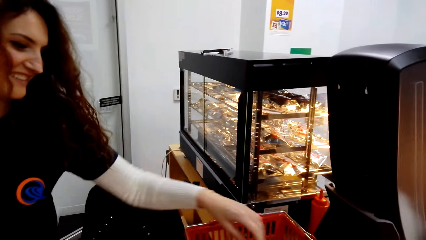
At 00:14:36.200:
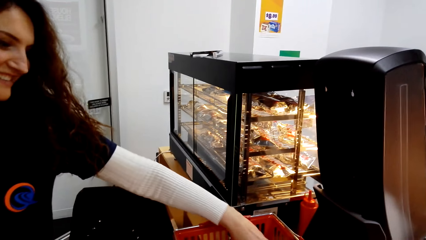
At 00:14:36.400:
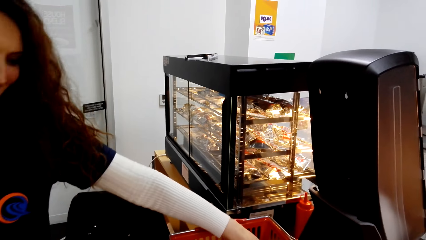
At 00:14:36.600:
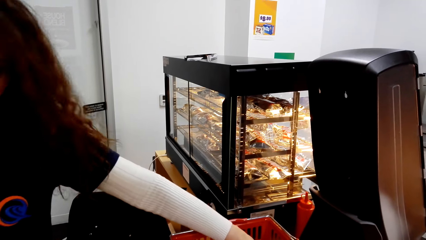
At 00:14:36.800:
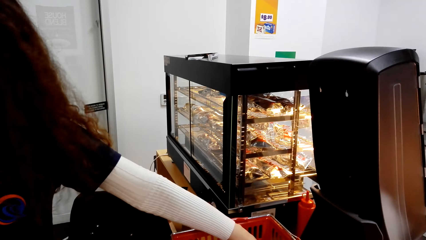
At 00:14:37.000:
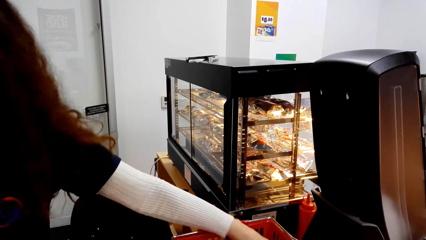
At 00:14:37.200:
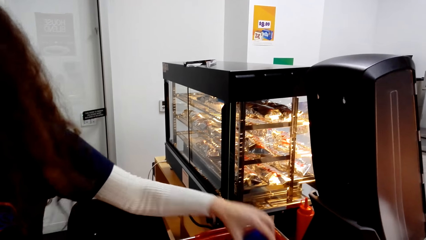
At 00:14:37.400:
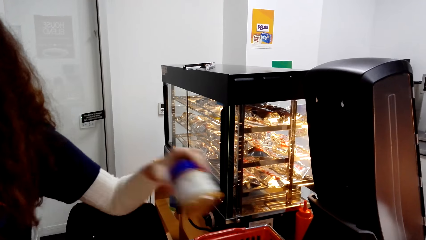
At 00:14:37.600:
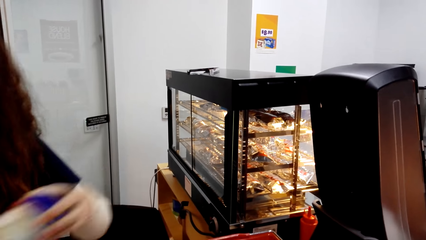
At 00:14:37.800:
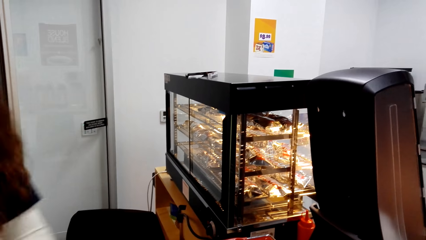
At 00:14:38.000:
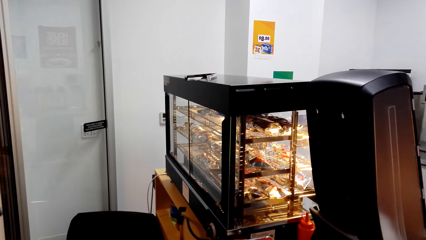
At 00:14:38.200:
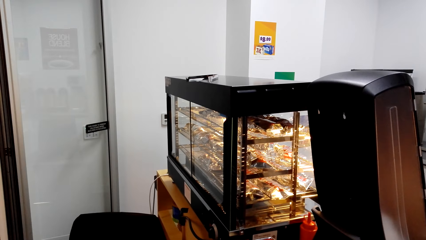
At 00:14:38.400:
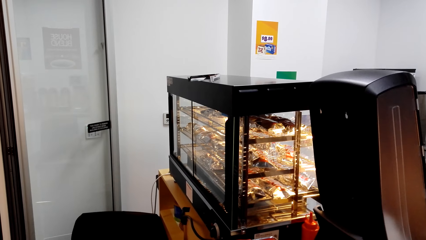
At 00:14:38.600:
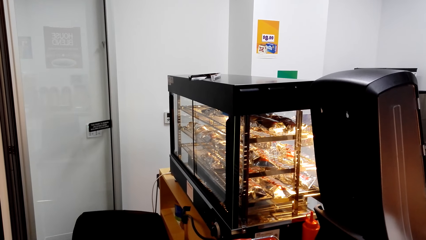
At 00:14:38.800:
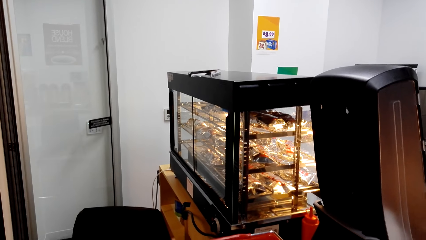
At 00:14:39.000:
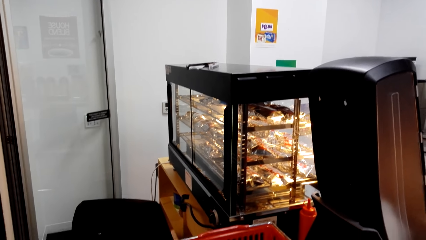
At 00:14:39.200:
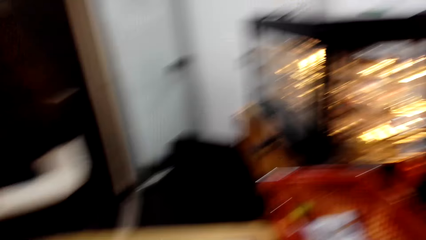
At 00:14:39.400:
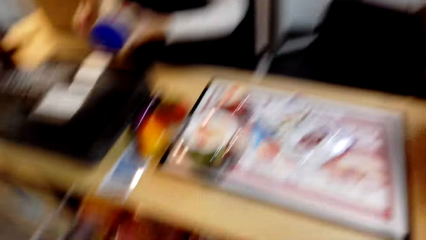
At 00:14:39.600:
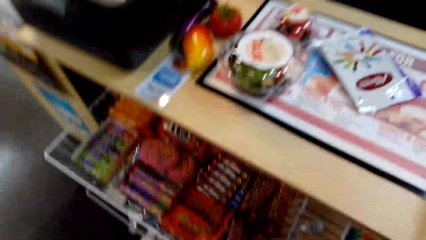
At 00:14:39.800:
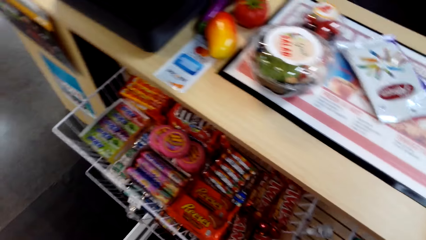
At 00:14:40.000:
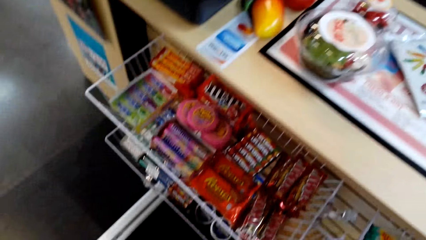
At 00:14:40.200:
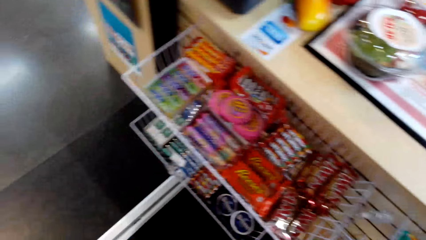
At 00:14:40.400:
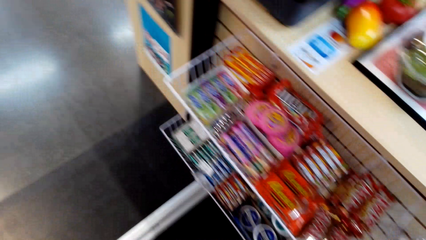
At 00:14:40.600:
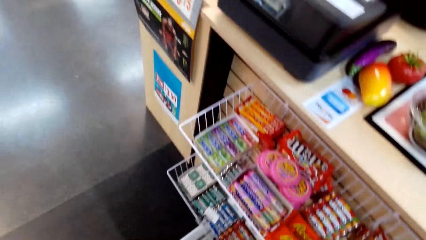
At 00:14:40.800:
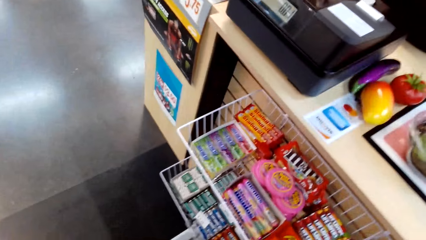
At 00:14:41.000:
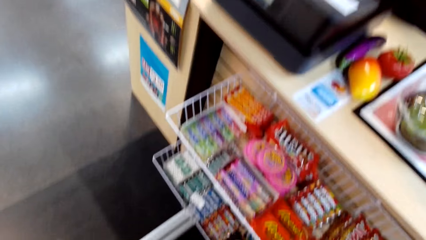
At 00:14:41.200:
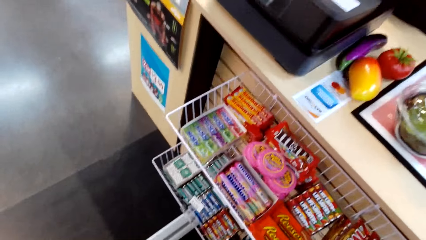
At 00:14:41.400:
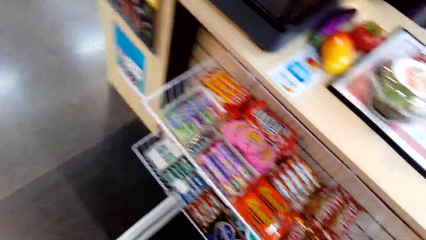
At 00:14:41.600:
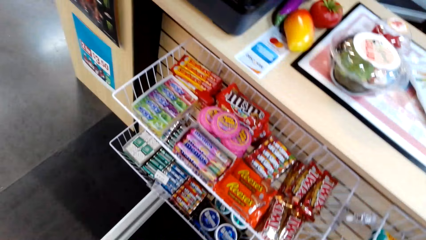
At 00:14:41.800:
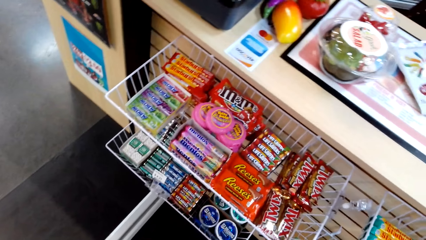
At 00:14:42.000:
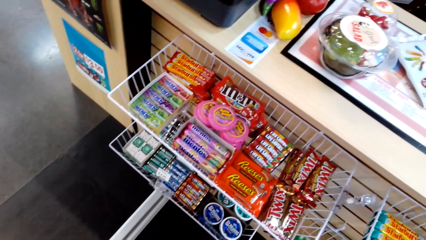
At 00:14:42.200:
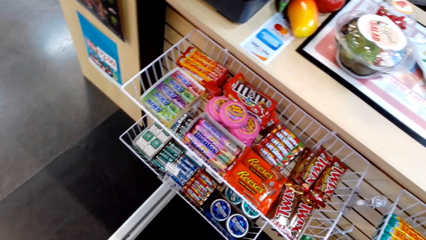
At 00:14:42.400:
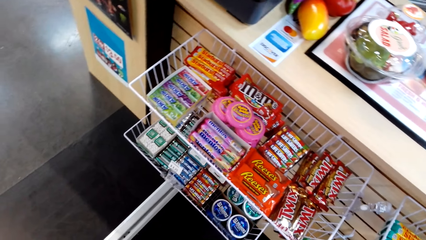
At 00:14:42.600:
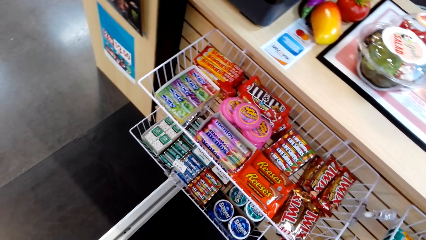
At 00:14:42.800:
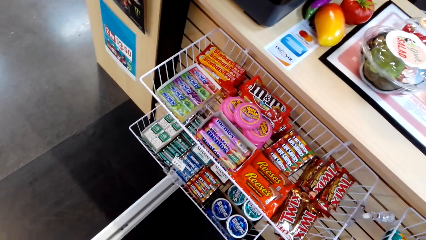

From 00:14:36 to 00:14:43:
A cashier stretches a hand and picks a container. The cashier holds the container. The camera wearer looks around.

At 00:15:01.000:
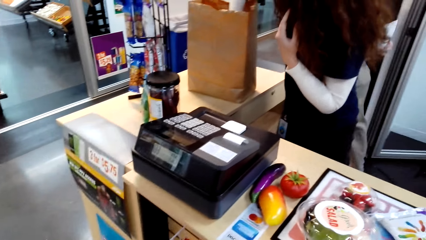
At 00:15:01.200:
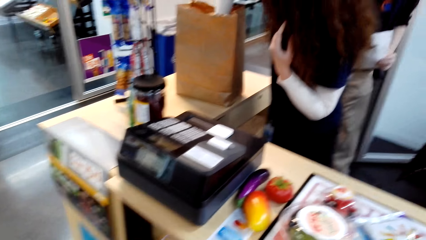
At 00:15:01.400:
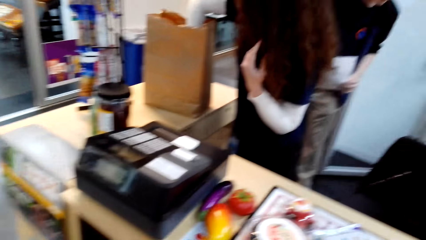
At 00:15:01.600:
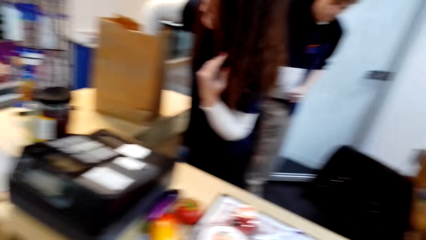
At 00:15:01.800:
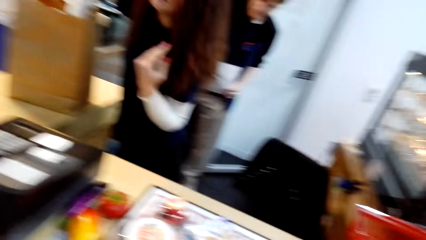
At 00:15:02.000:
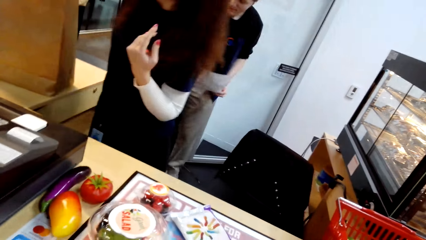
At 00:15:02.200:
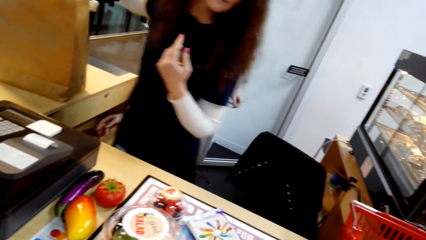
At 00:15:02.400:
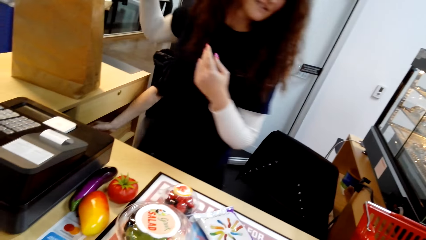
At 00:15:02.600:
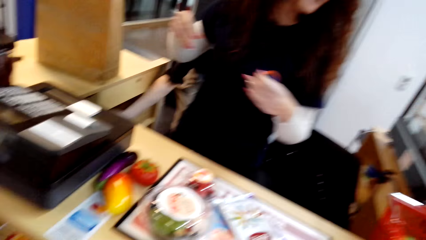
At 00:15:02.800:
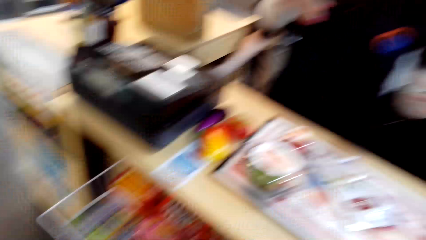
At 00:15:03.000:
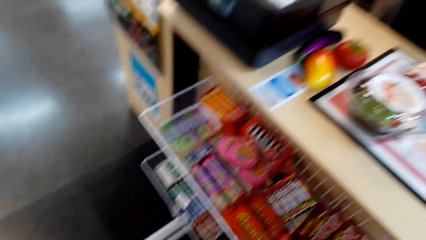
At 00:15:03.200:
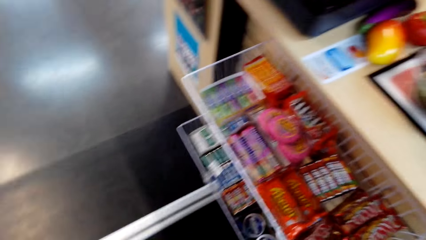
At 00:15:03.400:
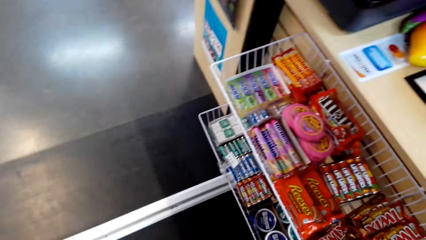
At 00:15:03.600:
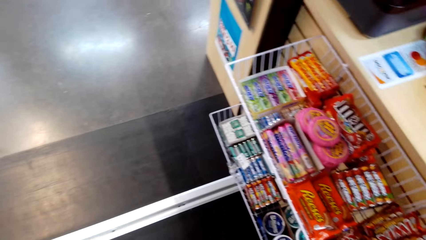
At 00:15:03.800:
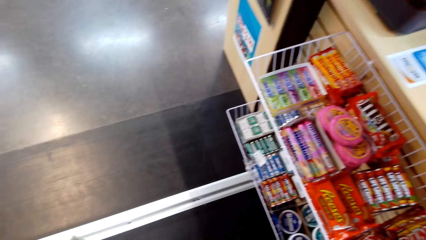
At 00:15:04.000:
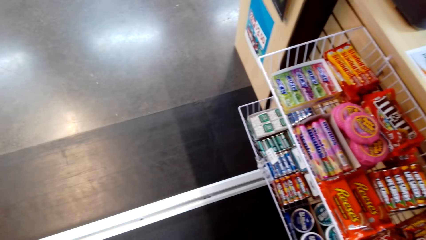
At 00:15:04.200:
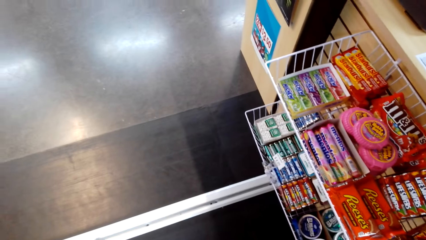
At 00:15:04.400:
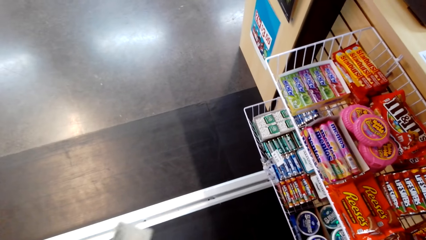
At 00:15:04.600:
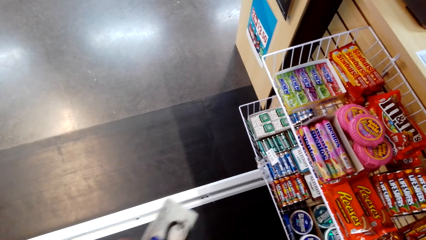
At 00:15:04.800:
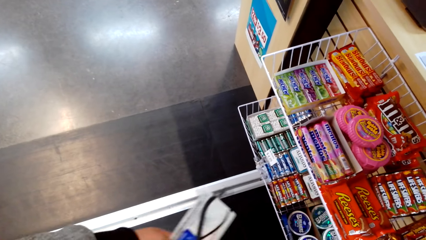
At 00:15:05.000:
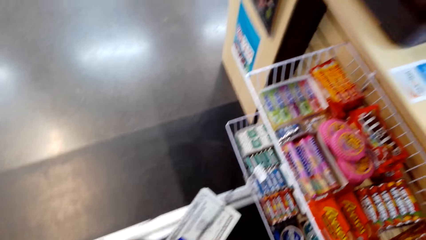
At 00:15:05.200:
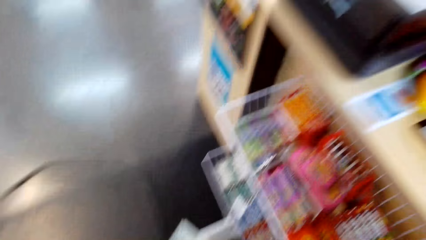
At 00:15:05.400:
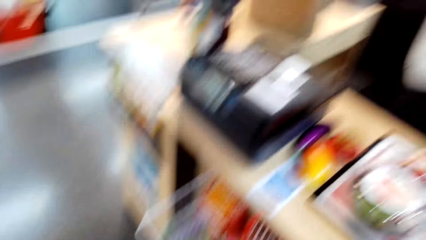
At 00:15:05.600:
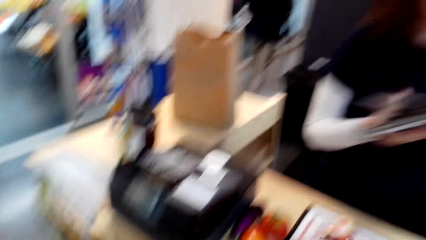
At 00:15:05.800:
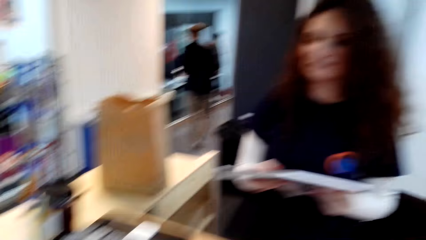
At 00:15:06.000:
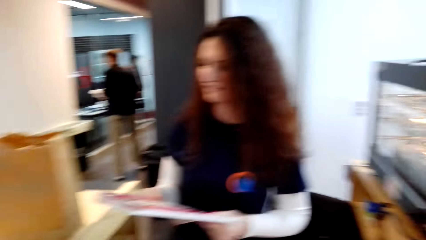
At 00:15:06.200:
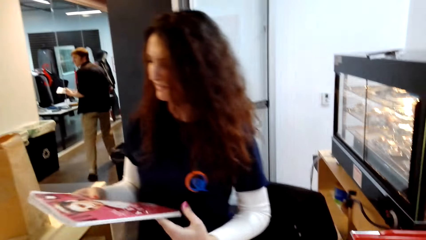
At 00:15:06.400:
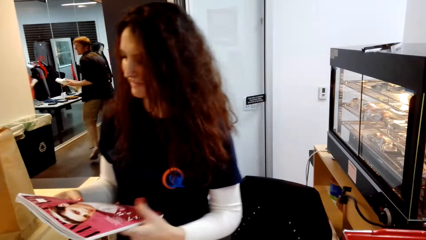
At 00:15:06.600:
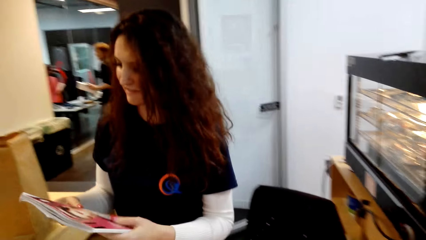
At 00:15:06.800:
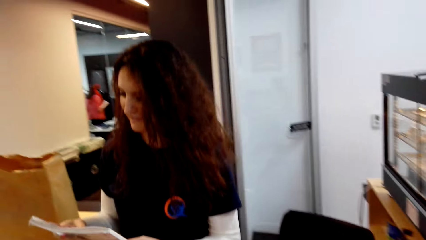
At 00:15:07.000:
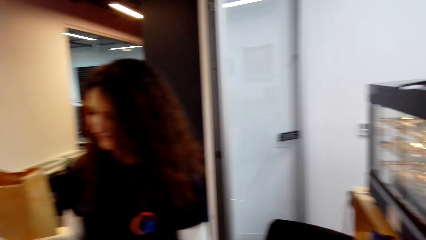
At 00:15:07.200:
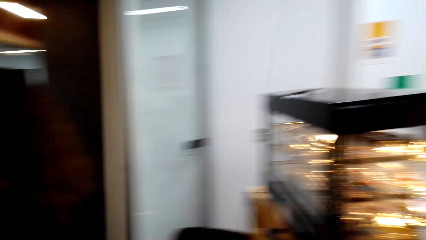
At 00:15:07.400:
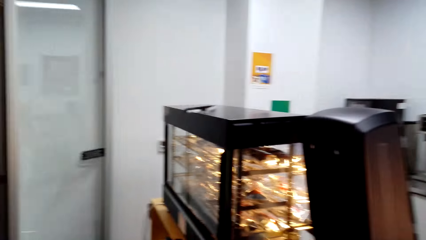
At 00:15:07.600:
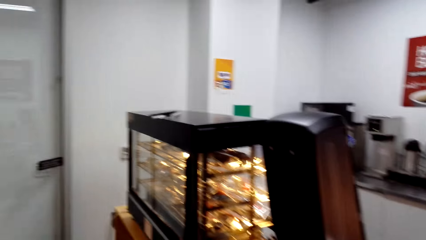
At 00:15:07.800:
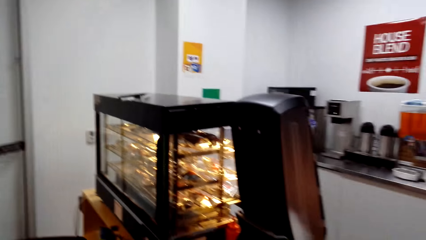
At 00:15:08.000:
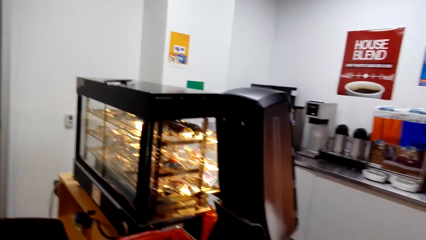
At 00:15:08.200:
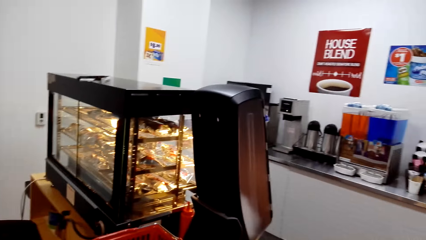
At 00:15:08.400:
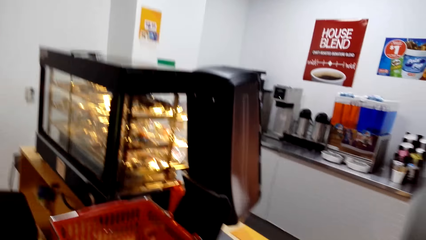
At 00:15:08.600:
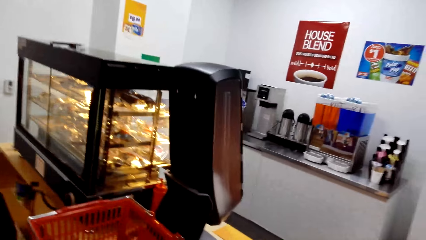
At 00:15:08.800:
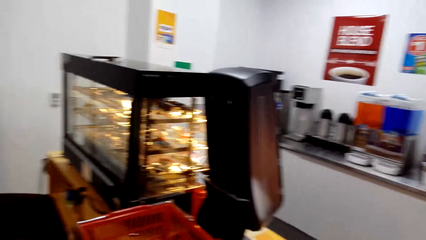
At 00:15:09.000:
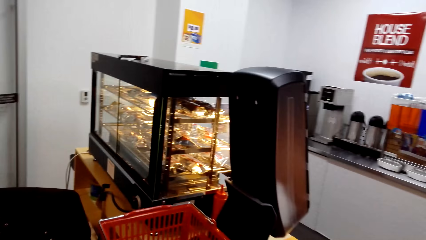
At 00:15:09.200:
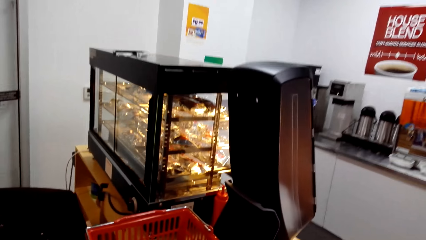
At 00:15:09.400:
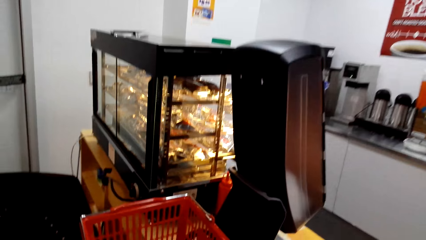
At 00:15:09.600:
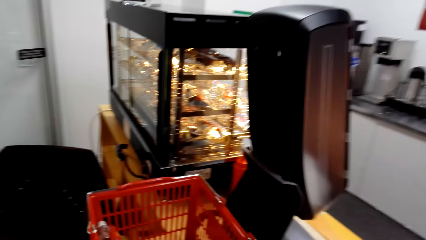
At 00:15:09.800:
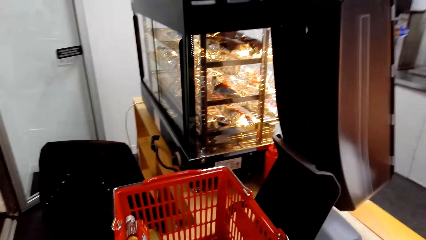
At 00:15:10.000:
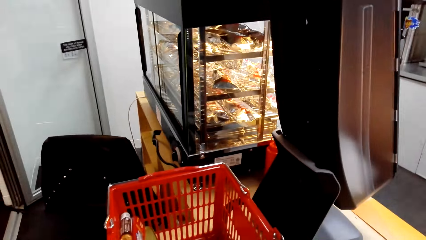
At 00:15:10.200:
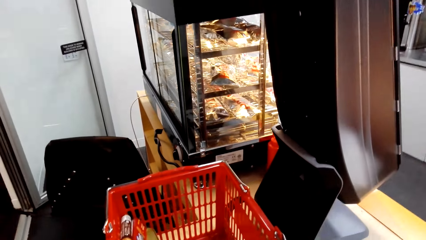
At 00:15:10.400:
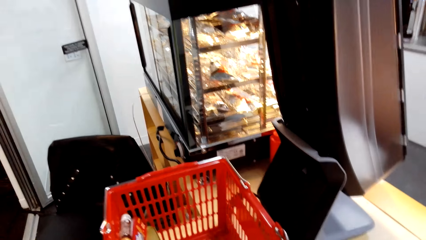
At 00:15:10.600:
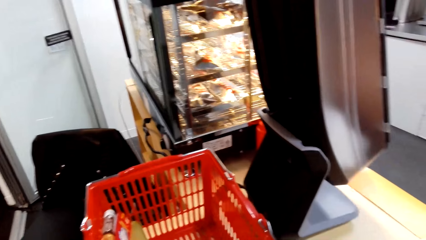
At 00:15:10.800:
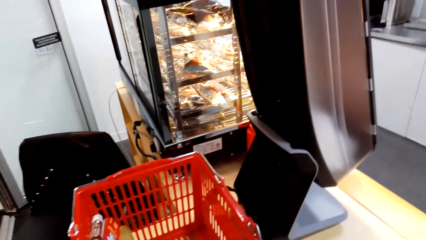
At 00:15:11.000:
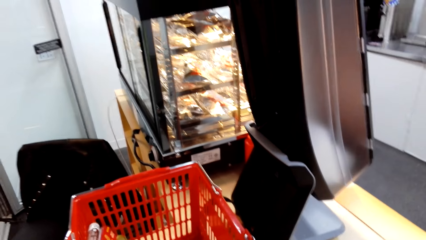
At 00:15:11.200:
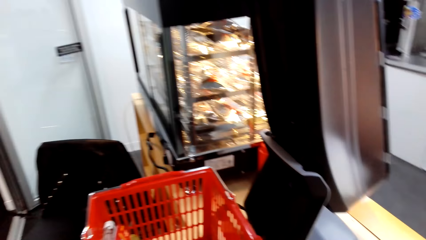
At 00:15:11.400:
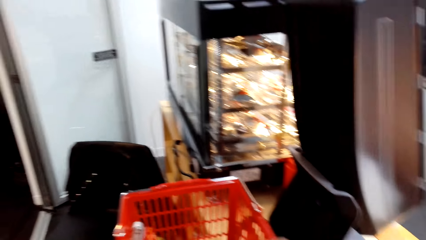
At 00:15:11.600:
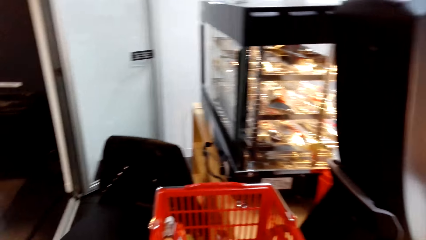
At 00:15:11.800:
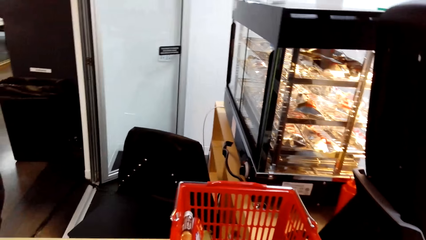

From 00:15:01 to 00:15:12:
A woman moves around. The camera wearer looks at the notes. They look around. The woman holds a magazine.
